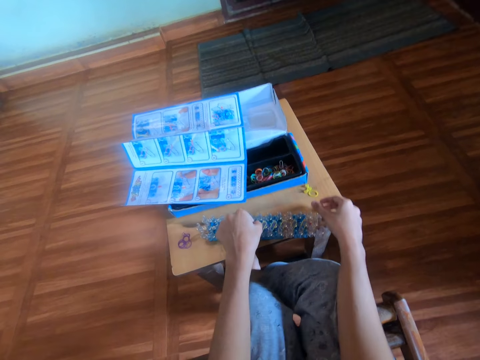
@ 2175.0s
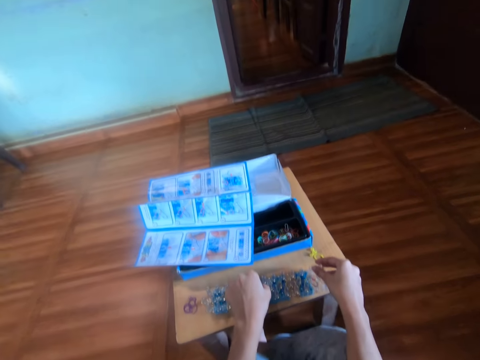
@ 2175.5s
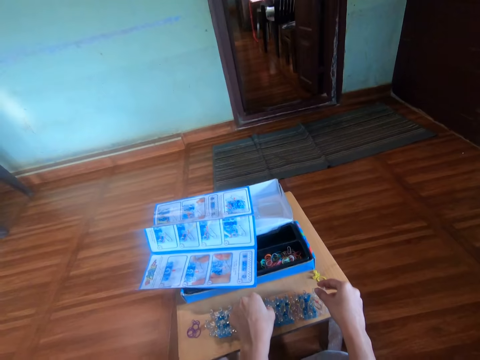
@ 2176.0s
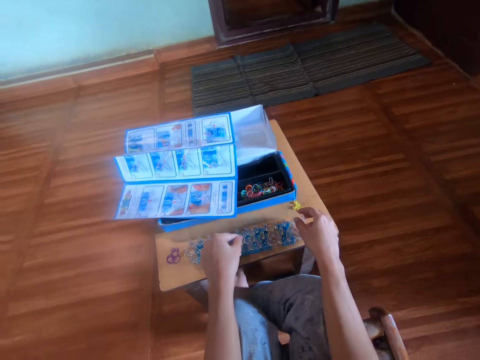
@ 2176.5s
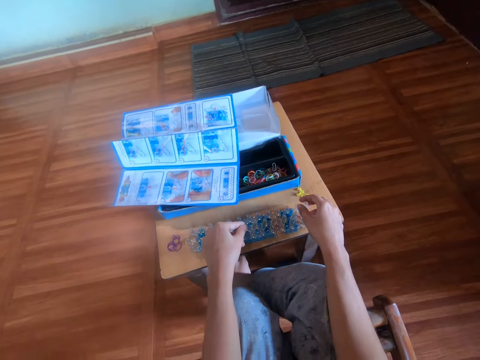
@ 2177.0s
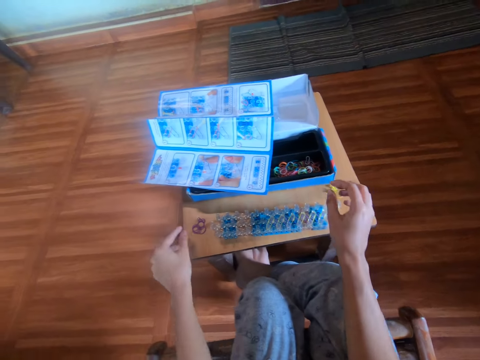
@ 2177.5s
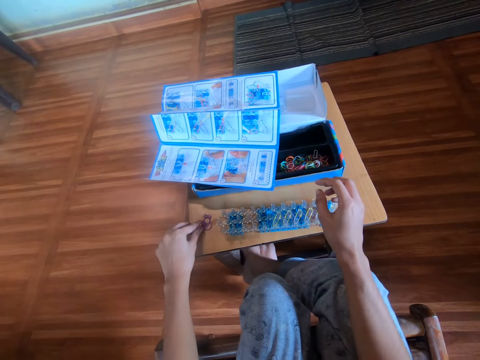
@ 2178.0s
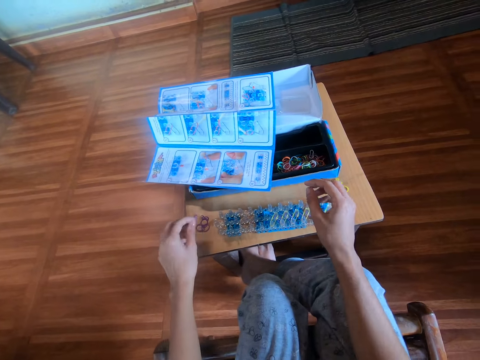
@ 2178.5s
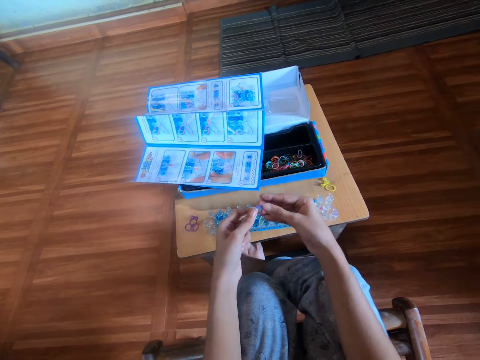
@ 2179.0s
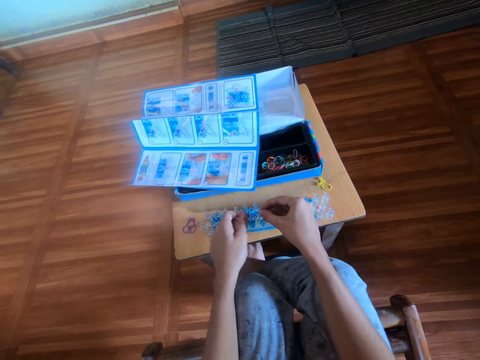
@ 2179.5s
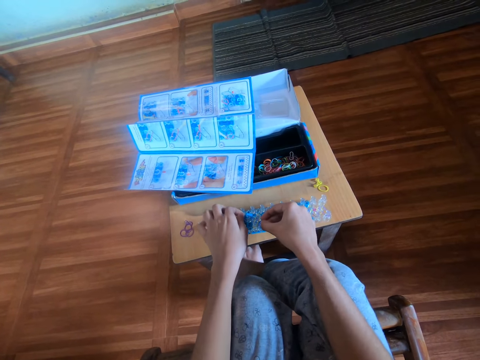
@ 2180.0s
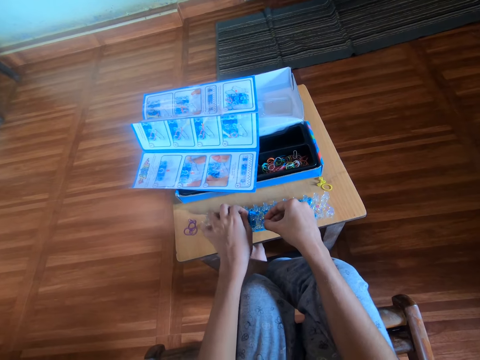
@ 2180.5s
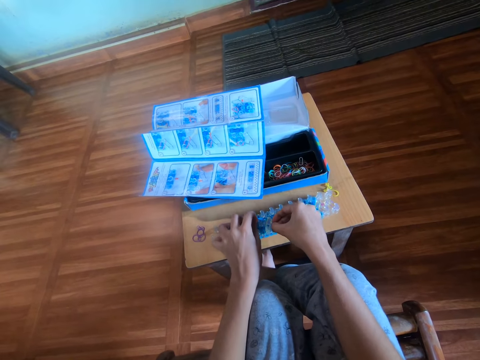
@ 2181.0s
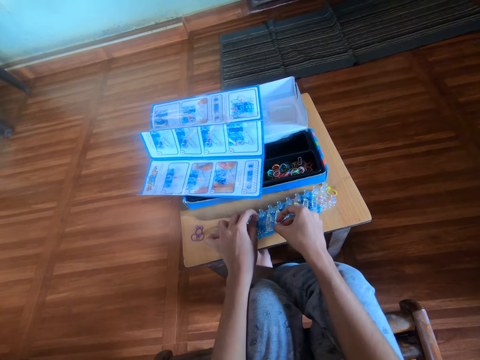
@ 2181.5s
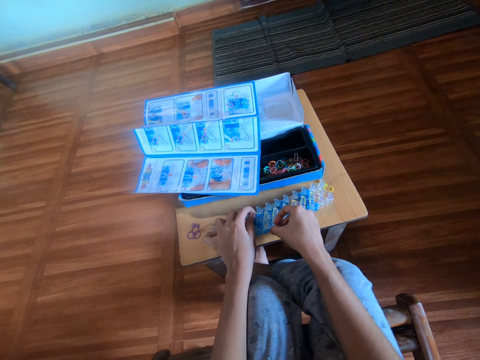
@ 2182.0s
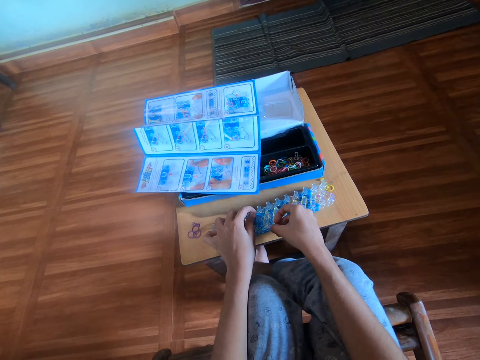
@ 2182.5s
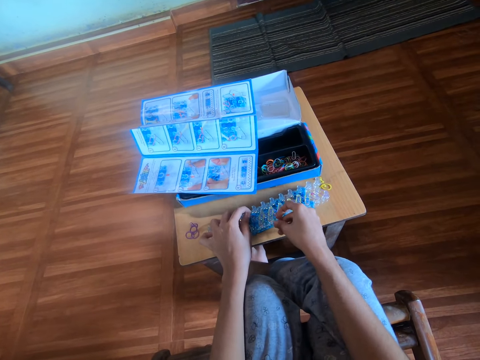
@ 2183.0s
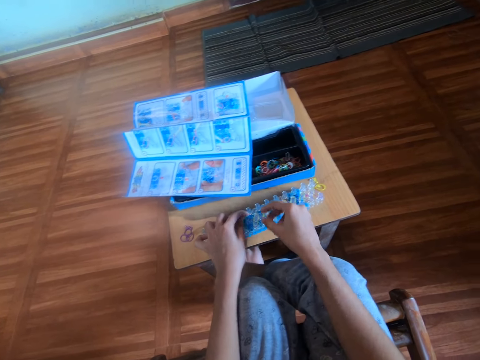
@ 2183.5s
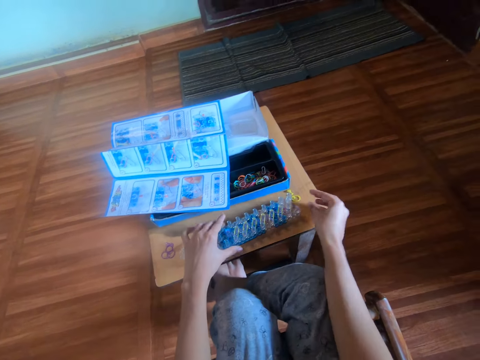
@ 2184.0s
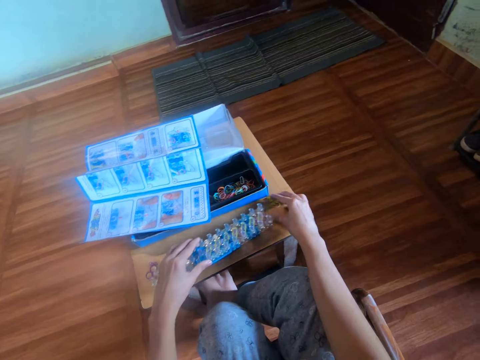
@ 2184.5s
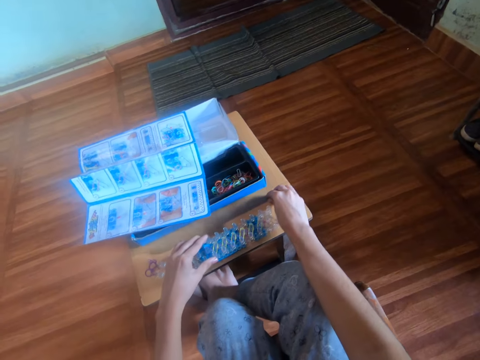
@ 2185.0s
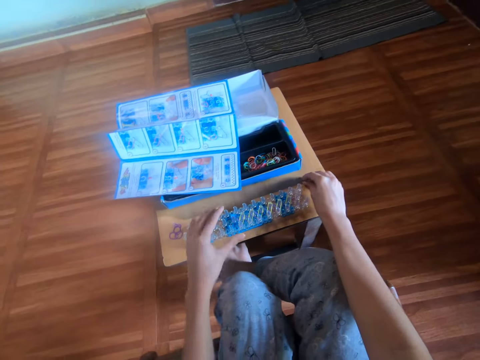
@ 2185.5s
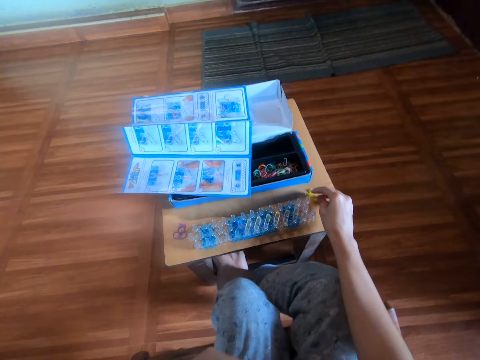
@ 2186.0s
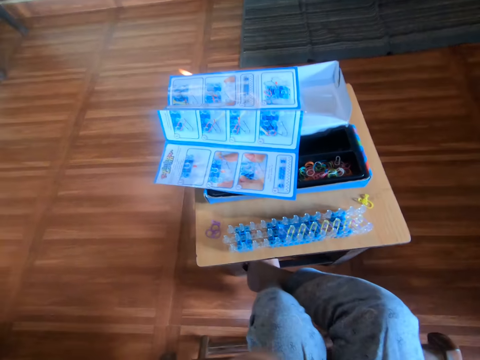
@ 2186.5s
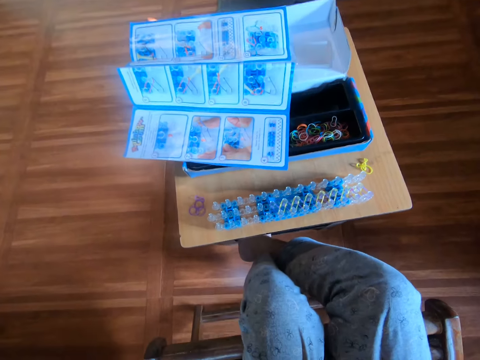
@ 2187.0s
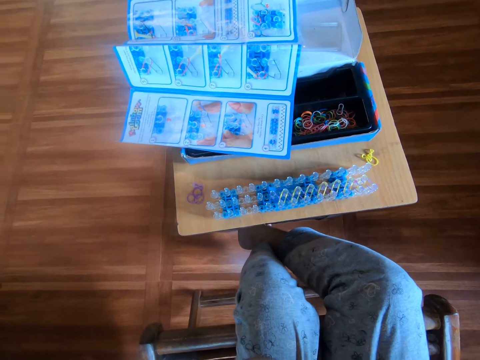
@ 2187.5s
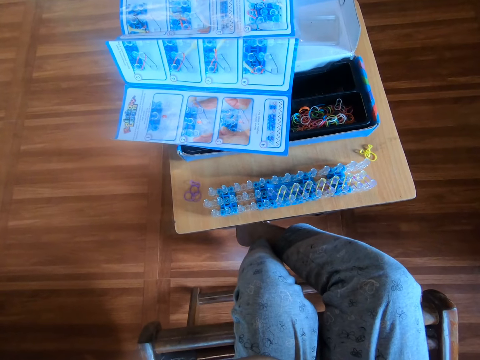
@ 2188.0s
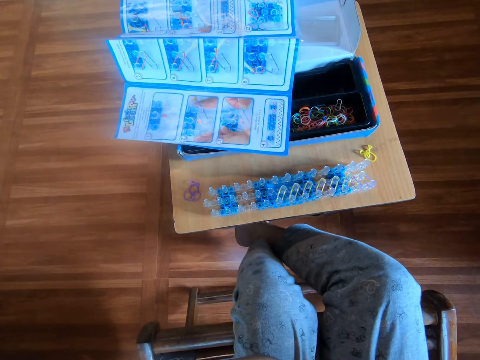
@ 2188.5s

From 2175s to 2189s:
The camera wearer holds the loom board with the other hand. She adjusts the rubber band loom with her left hand. She moves the left hand. She removes her hands from the loom board. She picks up another purple mini rubber band from the table with her left hand. She holds the rubber band with the other hand. She attaches the second purple mini rubber band in both hands to the rubber band loom. She removes her right hand from the loom board. She holds the rubber band. She adjusts the rubber band loom with her left hand. She removes her hand from the loom board. She moves her hand towards the face. She picks up another yellow mini rubber band from the table with her right hand. She touches her mouth with her left hand. She moves her hand towards the face again. She touches her mouth with her right hand.

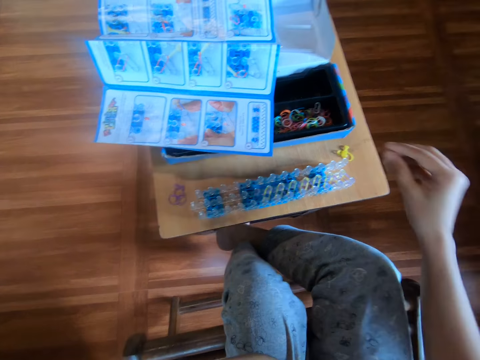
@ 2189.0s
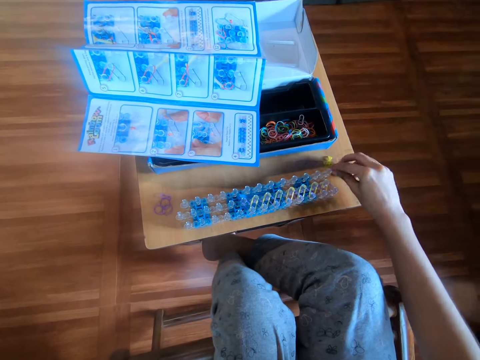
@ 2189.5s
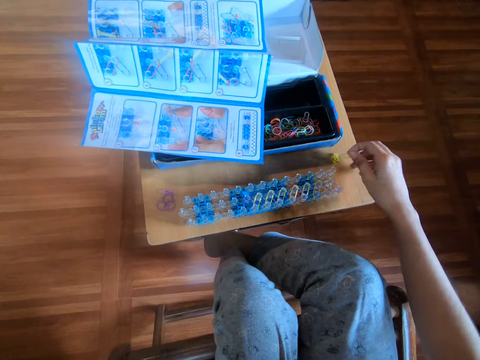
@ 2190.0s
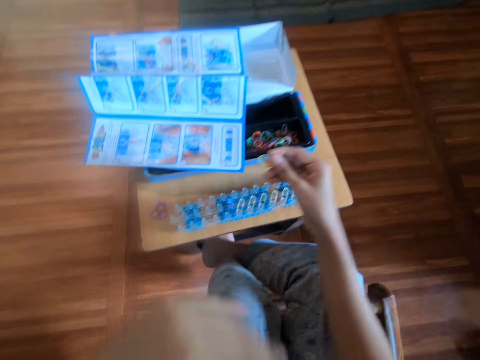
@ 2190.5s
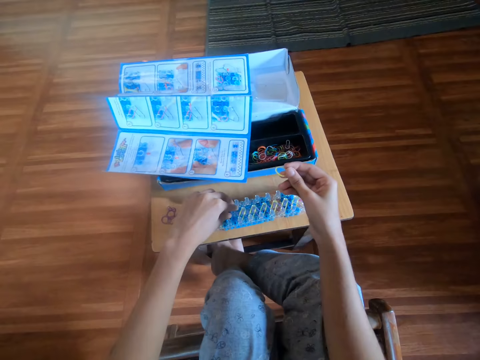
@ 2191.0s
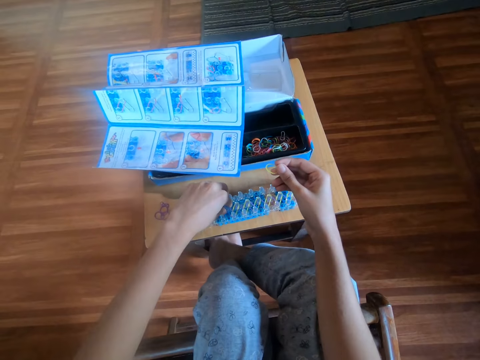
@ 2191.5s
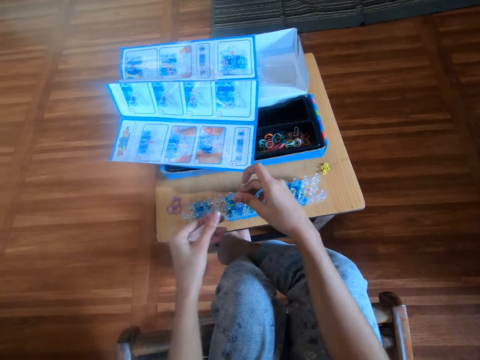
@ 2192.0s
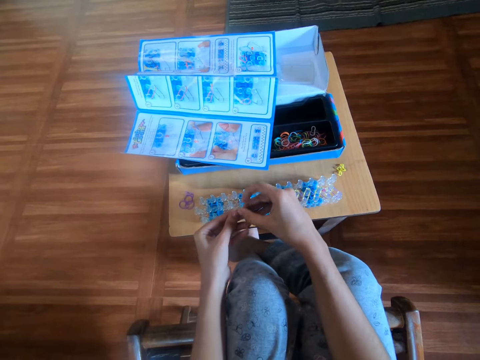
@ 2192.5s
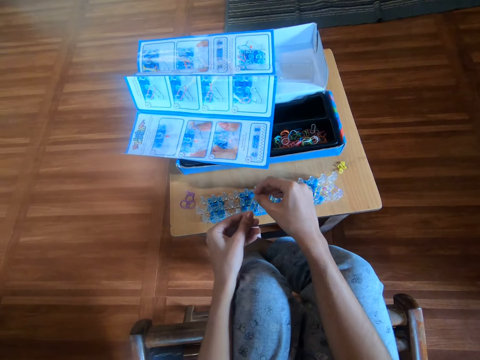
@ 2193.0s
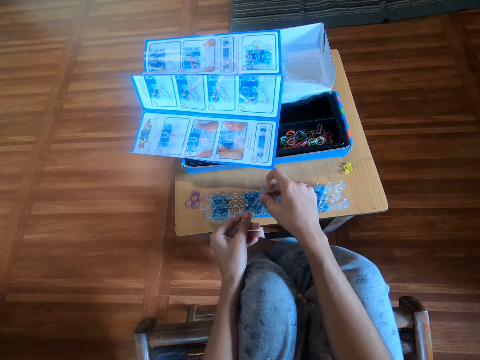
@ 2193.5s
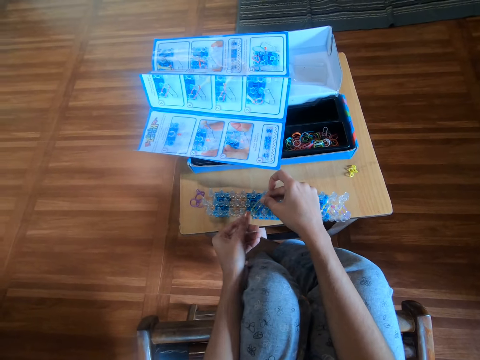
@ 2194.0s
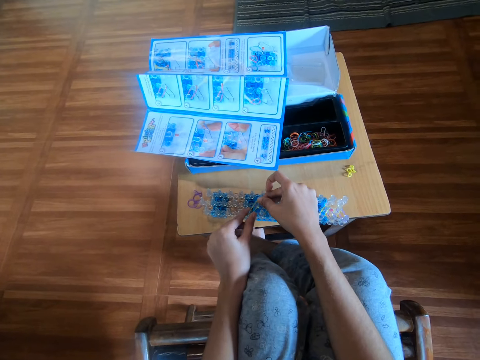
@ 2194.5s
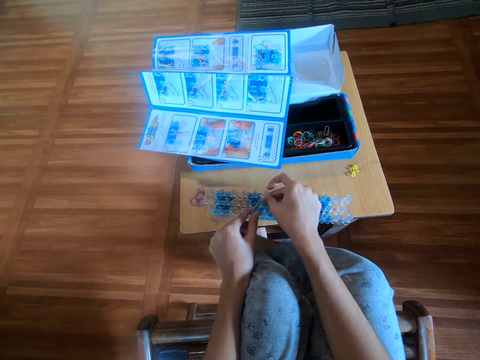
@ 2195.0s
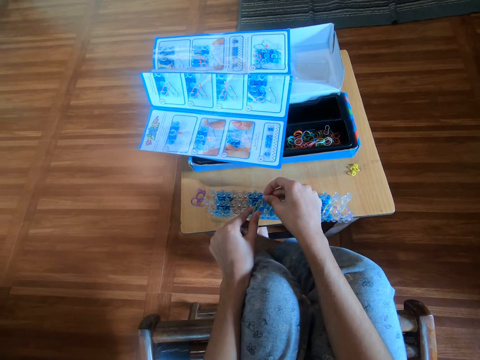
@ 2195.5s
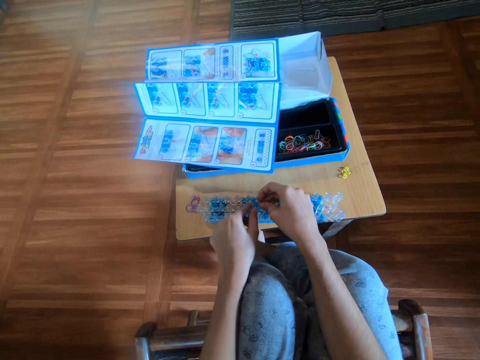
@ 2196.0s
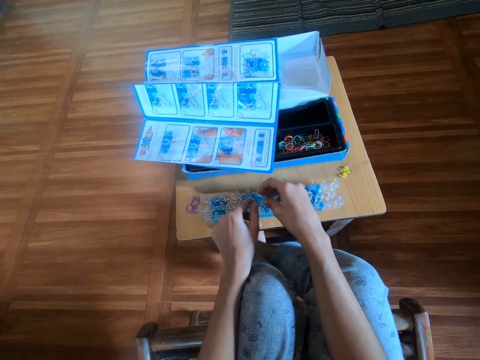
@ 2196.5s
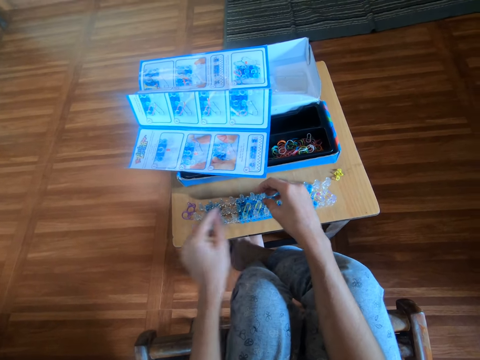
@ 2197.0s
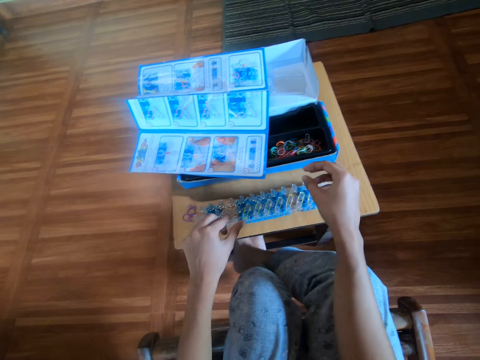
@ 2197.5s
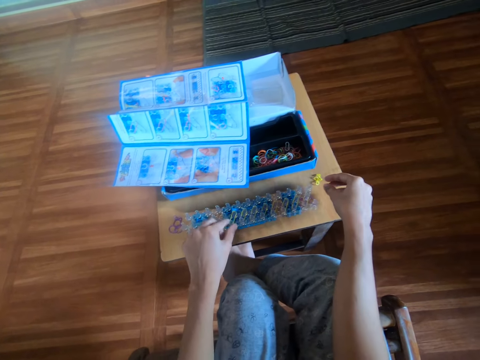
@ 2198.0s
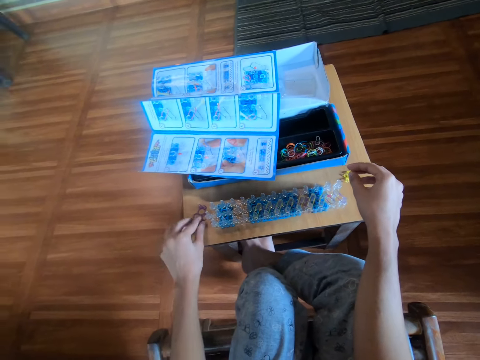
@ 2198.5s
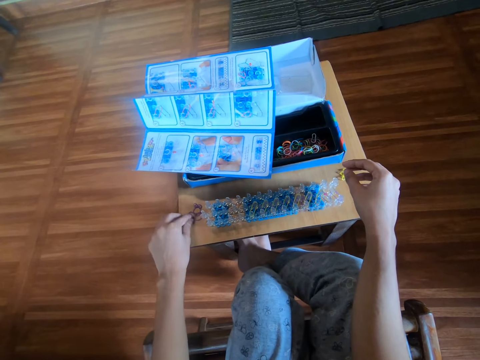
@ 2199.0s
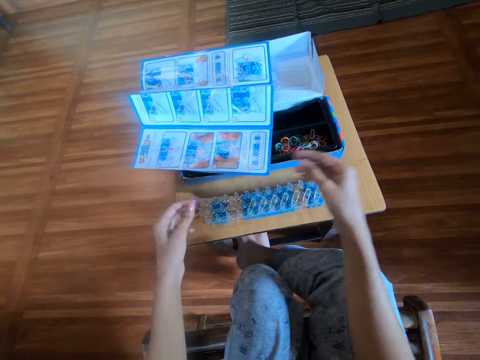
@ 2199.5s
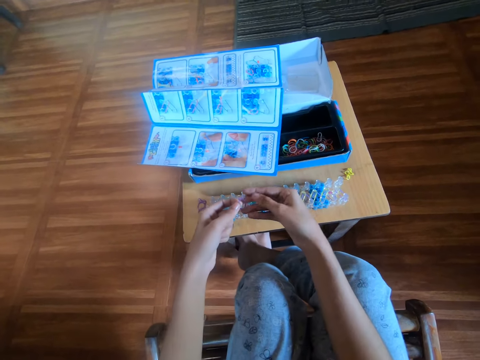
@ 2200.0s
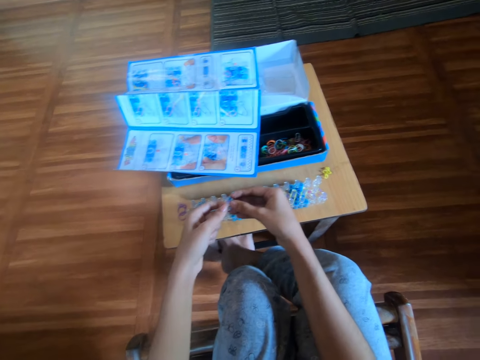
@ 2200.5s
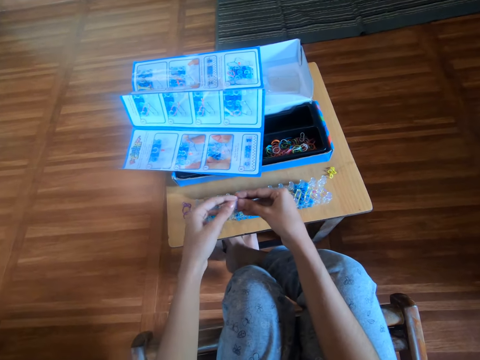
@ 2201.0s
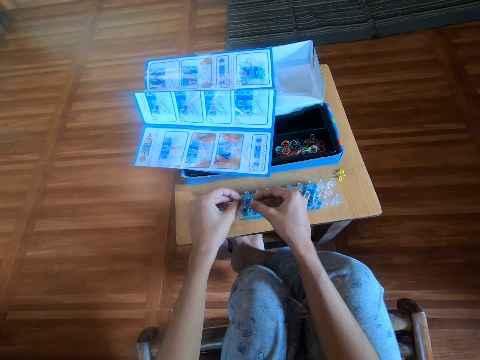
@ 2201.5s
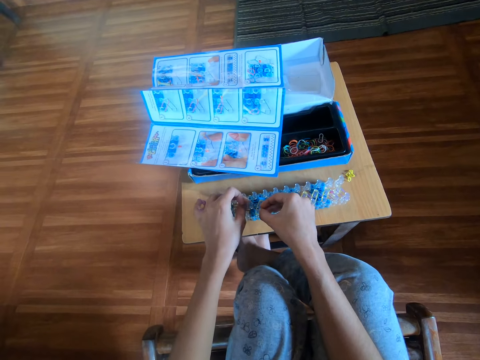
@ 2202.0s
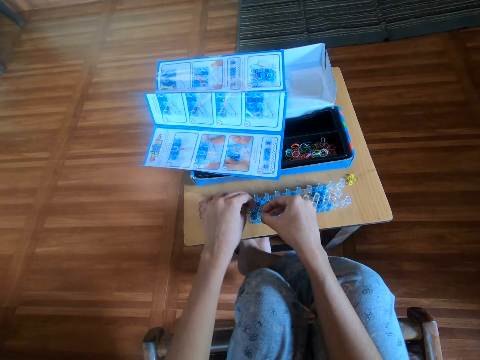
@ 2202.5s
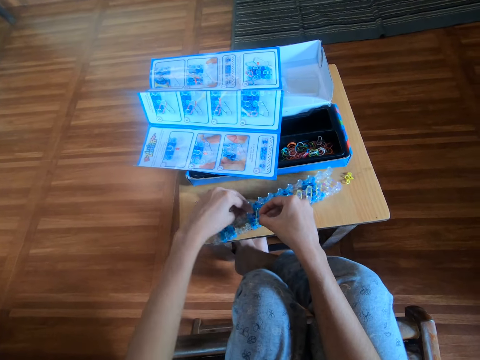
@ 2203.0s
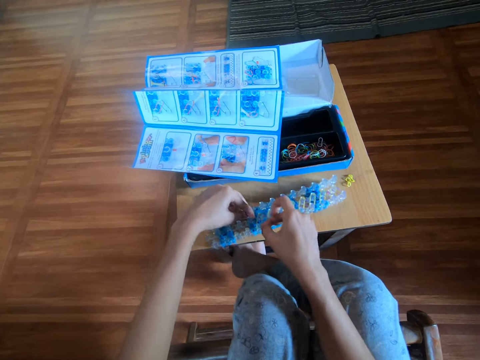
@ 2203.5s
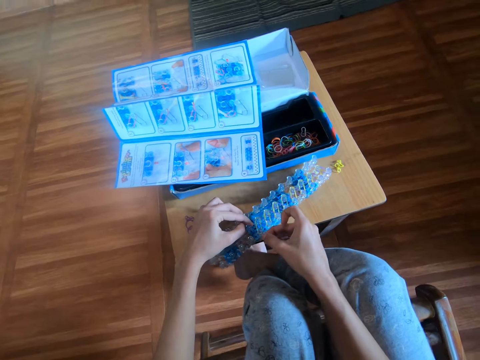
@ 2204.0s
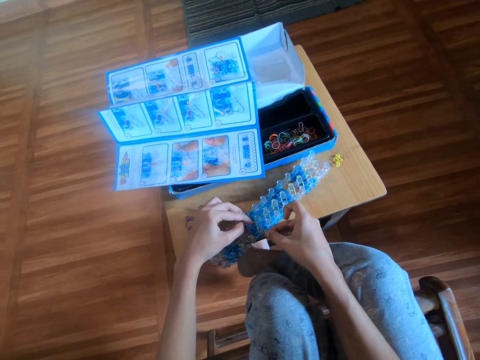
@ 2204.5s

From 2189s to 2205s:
The camera wearer moves her hand towards the table. She picks up another yellow mini rubber band from the table with her right hand. She moves her hand to the loom board and holds the loom board. She adjusts the rubber band loom with her left hand. She removes her hand from the loom board and holds the rubber band with the other hand. She attaches the yellow mini rubber band in both her hands to the rubber band loom. She moves the loom board, removes her hands from the loom board, and holds the loom board. She picks up another purple mini rubber band from the table with her left hand. She holds the rubber band with the other hand. She attaches the third purple mini rubber band in both her hands to the rubber band loom.
